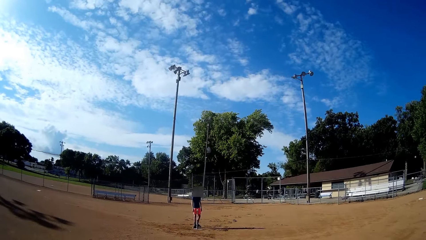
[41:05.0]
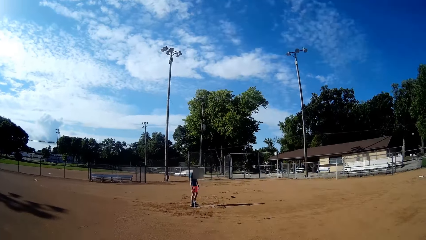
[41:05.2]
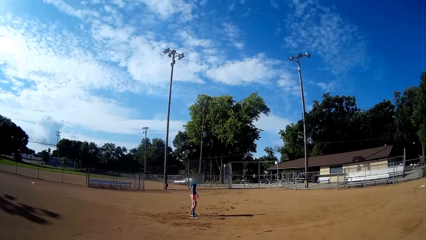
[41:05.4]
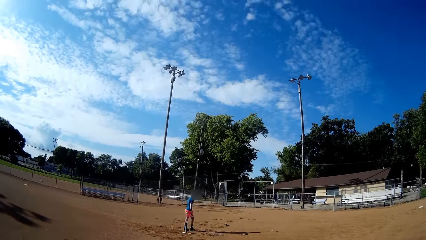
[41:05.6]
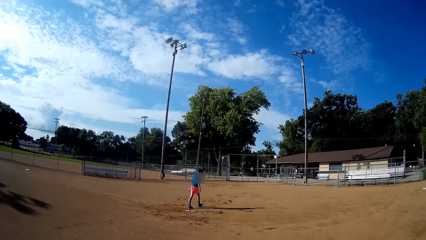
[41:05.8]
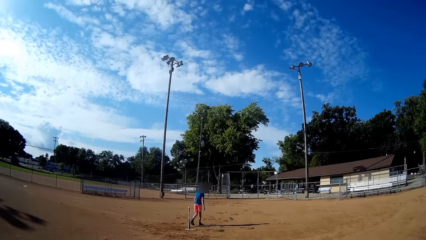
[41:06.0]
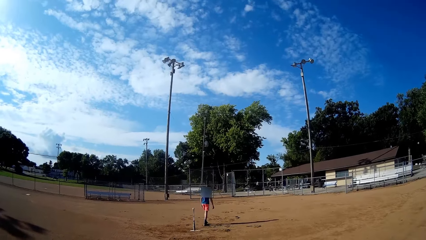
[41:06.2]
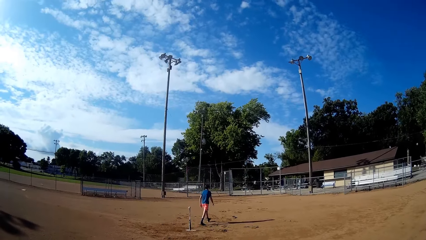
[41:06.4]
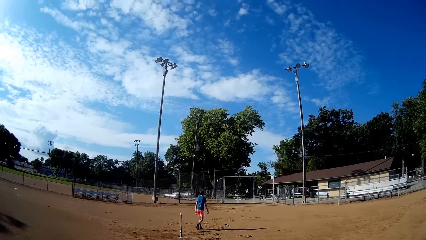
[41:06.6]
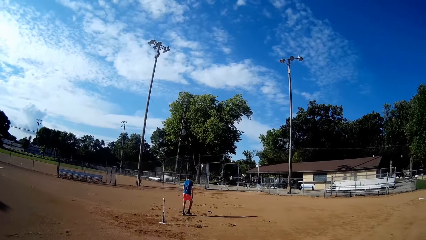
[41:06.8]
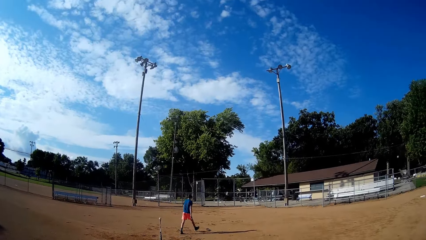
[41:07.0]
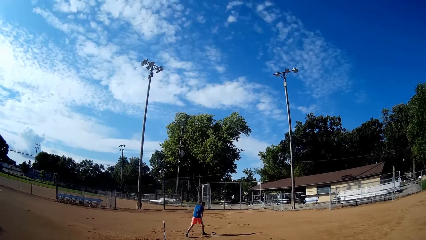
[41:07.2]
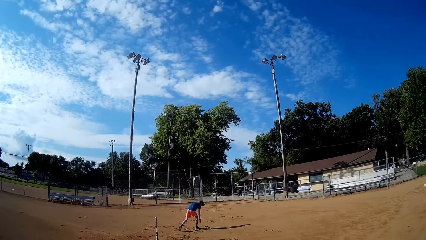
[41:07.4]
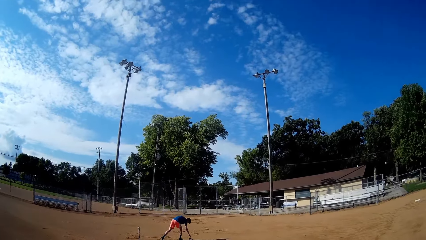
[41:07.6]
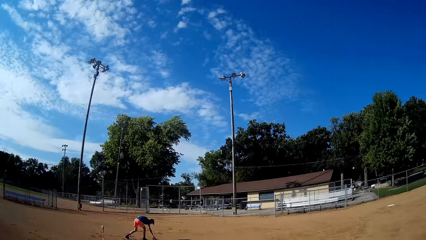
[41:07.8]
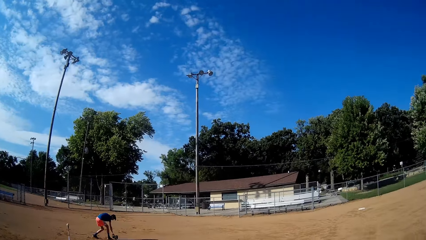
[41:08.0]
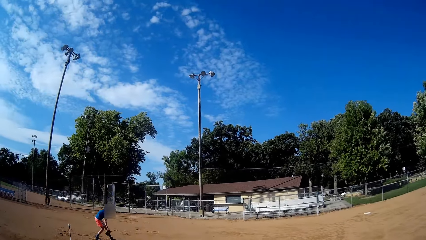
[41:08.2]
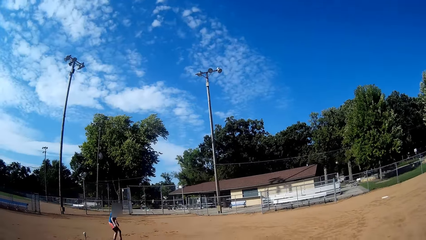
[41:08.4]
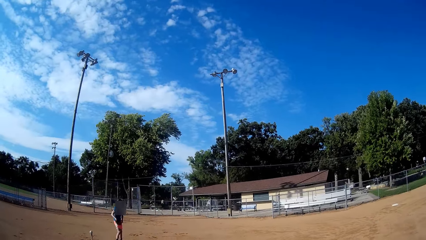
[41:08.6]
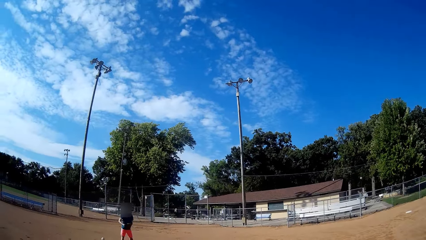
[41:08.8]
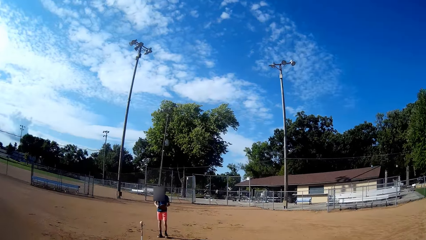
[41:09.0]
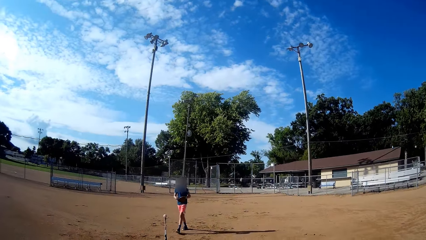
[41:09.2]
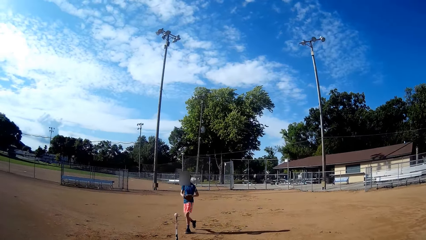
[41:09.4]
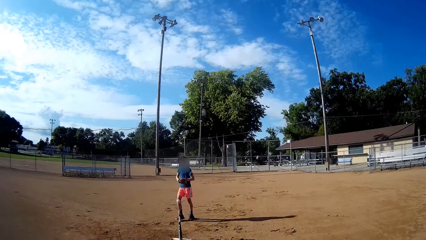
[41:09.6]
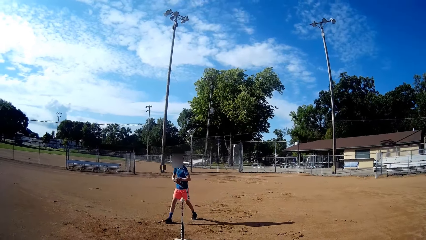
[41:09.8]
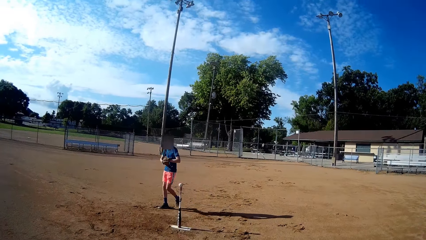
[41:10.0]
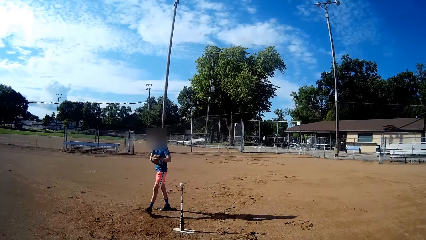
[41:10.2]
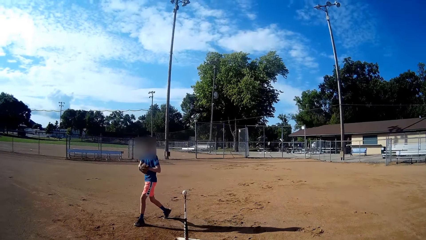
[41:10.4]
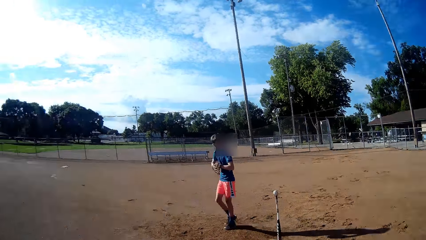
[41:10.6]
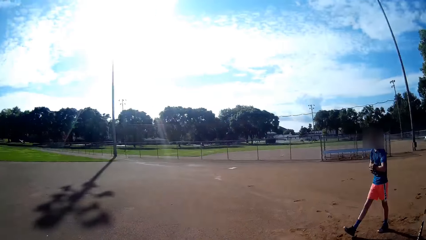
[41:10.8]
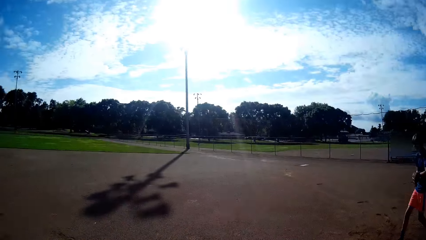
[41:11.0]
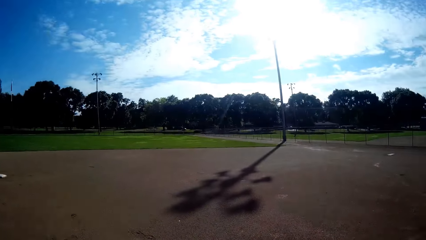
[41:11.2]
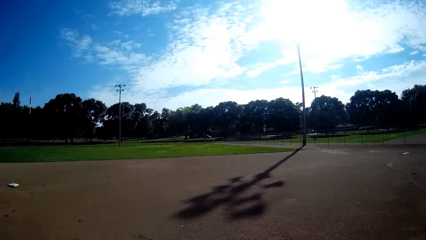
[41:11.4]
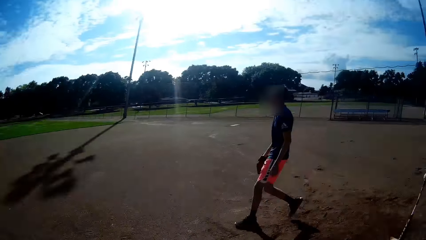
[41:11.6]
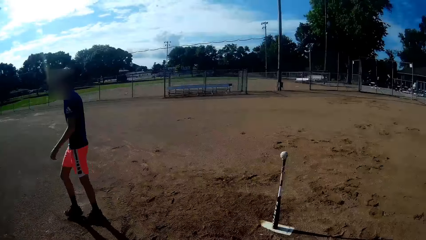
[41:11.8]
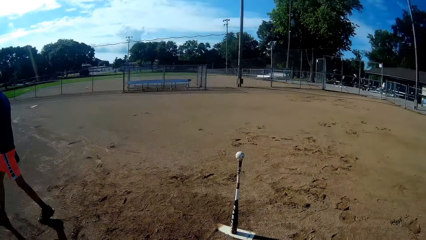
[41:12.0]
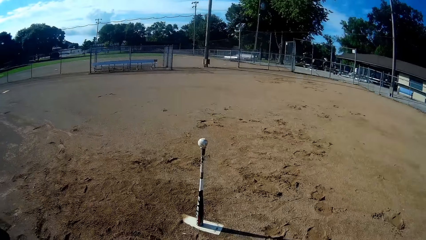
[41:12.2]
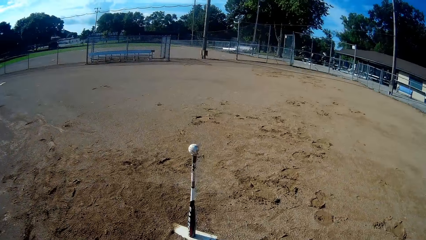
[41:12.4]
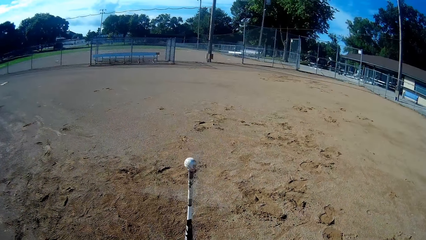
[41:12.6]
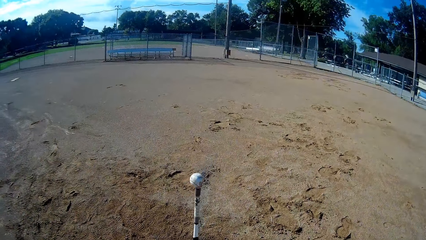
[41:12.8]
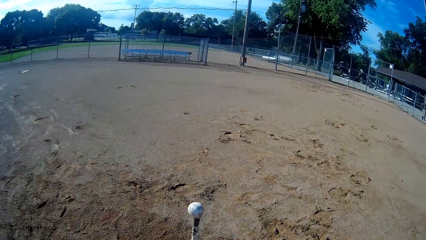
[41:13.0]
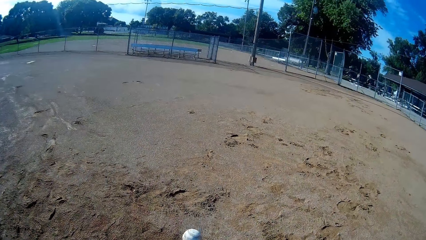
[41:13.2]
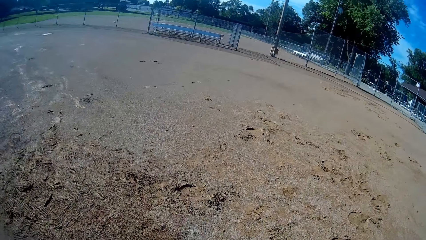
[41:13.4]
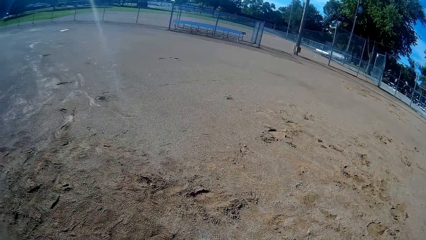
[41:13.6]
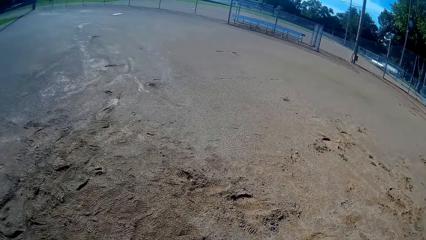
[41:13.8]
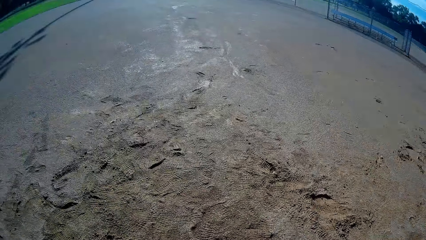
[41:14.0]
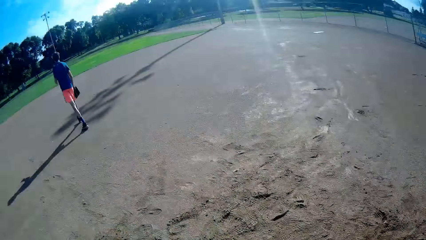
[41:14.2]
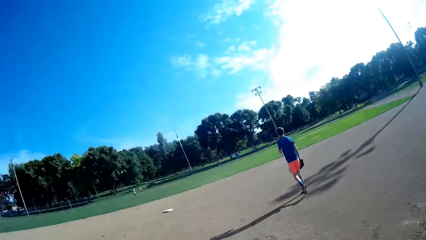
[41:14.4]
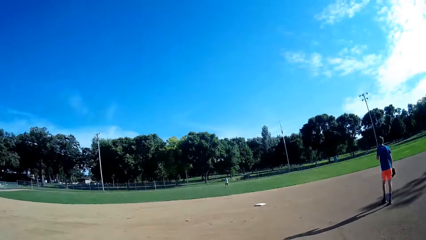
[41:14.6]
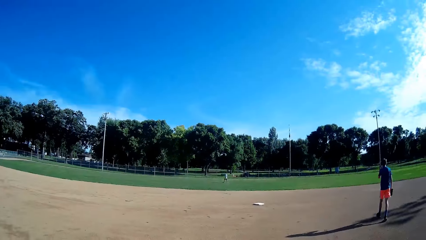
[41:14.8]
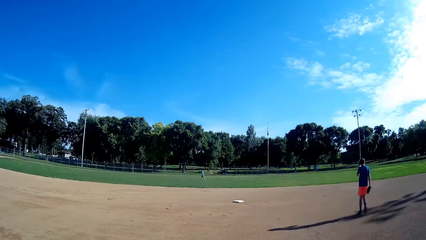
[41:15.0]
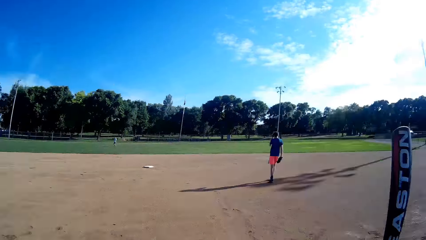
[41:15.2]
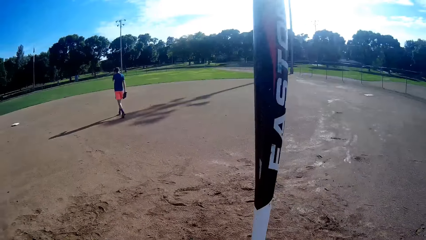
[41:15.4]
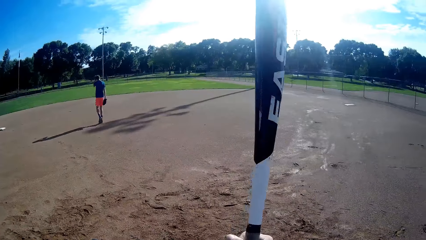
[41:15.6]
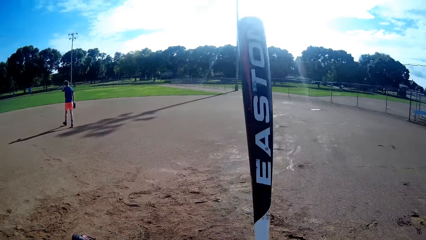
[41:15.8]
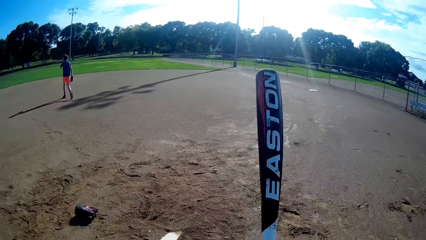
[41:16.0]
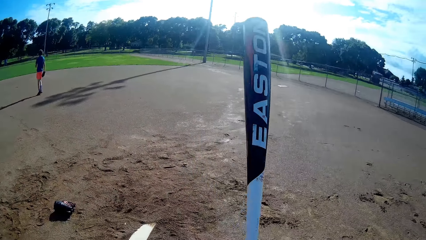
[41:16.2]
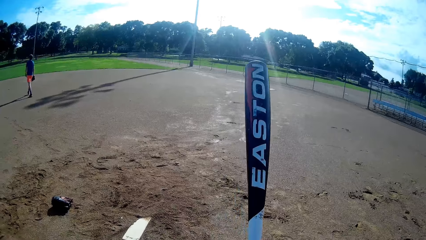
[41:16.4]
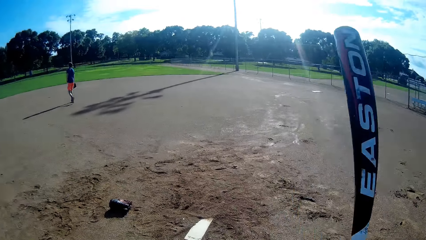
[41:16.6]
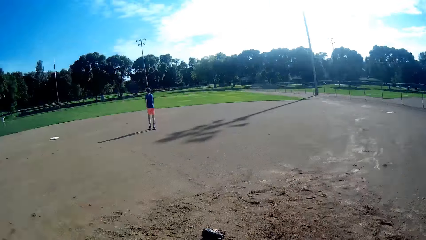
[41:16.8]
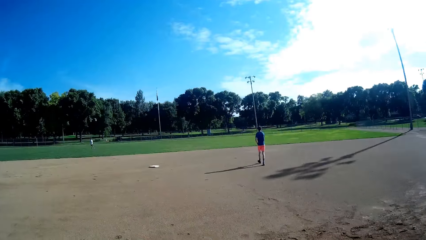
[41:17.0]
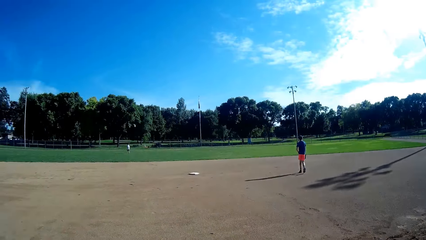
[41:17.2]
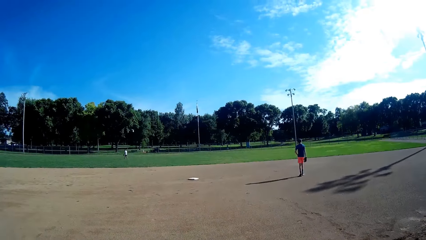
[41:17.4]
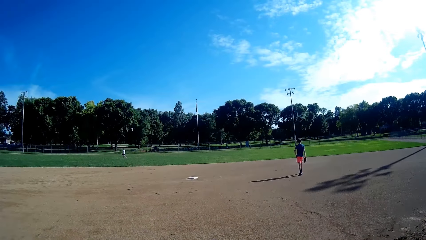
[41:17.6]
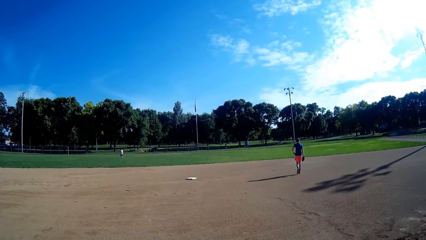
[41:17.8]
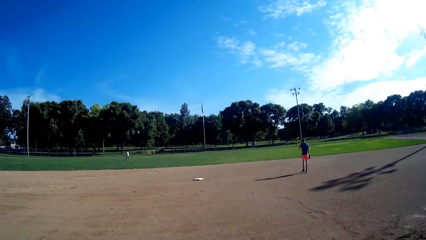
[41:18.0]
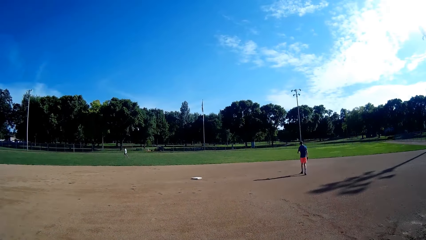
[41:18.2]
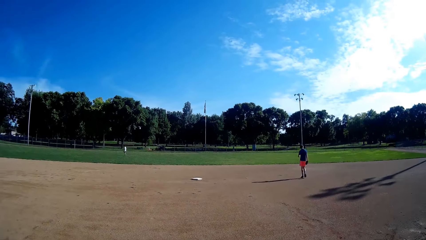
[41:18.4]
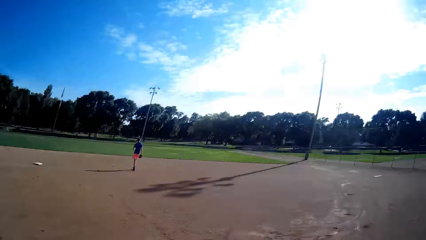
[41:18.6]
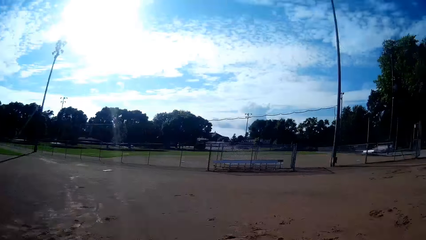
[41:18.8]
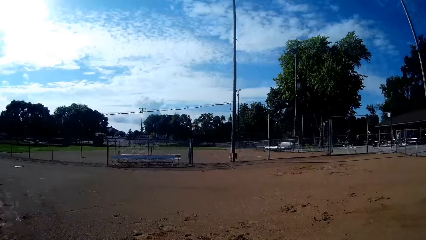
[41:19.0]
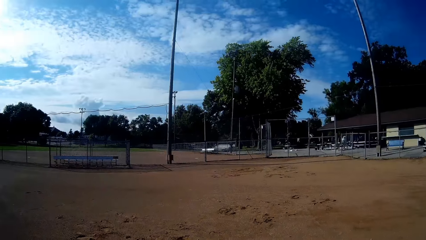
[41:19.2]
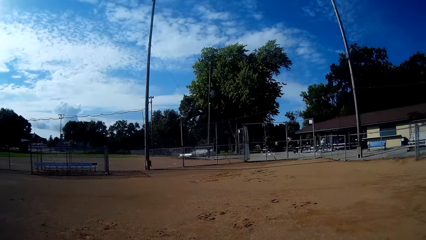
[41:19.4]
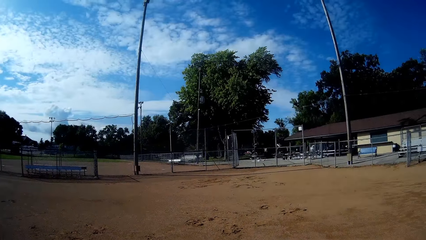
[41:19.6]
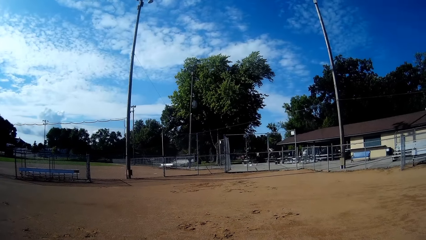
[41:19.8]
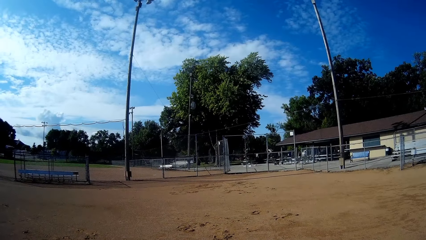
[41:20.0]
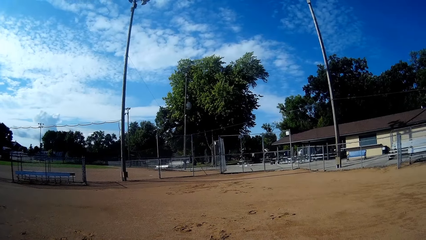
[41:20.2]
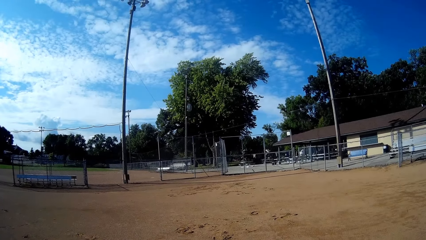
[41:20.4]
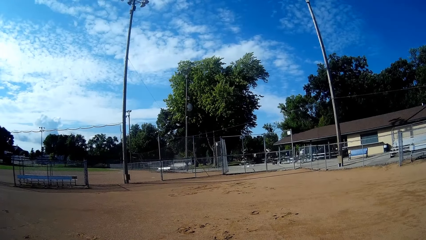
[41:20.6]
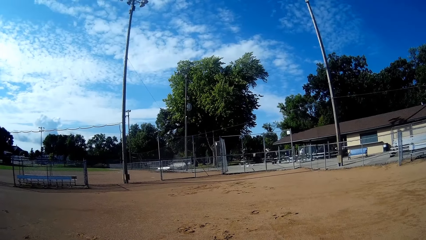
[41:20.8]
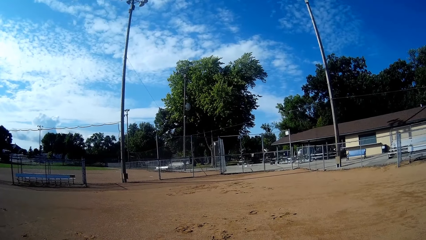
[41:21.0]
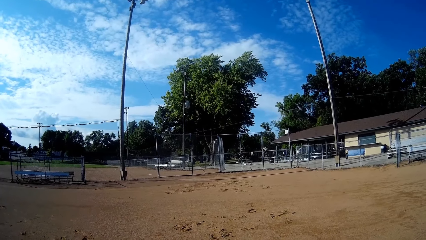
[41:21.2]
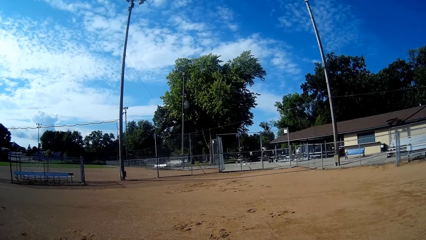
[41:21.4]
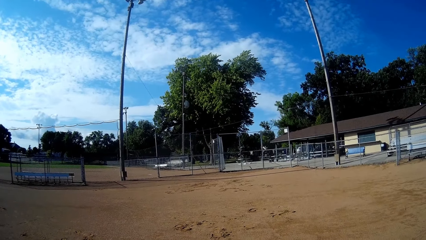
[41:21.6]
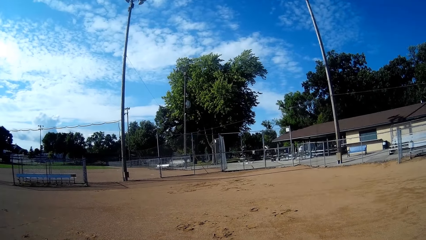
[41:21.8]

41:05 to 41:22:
A man walks towards a catcher's mitt. The man picks up the catcher's mitt from the ground, wears the catcher's mitt, and walks past the camera wearer. The man walks away from the camera wearer. The camera wearer carries a bat together with a ball from the ground. They stare at the man. Another man walks around the field. The camera wearer adjusts the bat. They pick up the bat. They stare at the first man. They stare at the trees.
